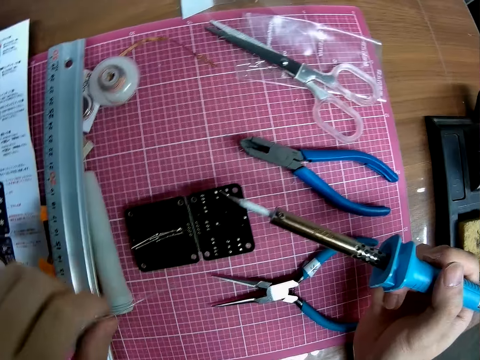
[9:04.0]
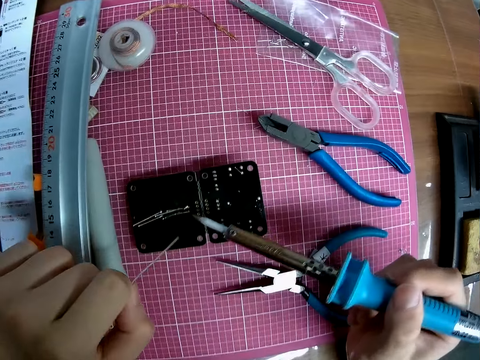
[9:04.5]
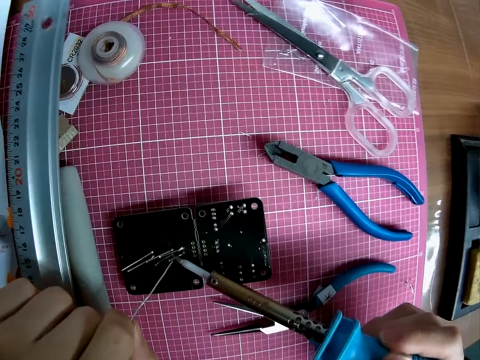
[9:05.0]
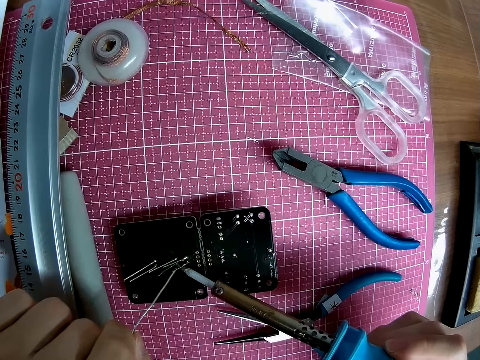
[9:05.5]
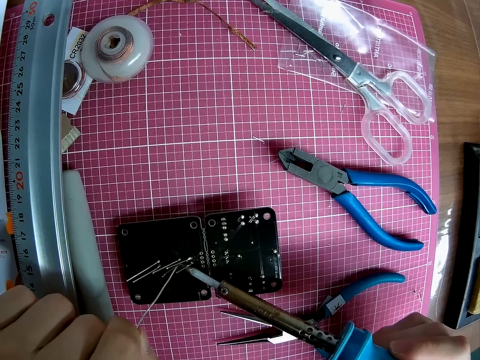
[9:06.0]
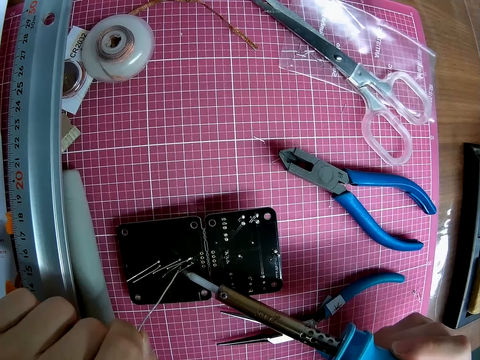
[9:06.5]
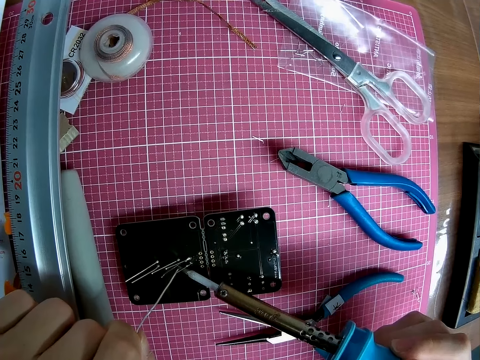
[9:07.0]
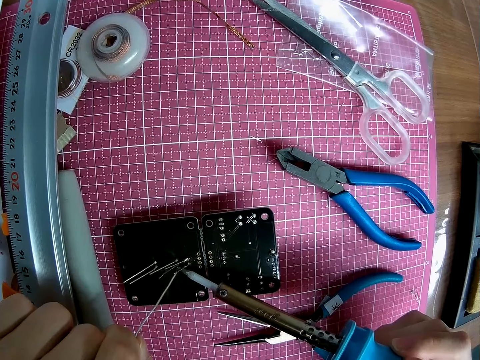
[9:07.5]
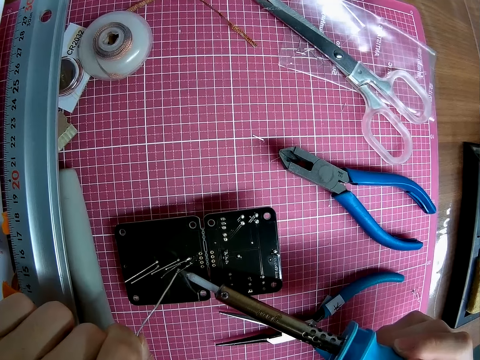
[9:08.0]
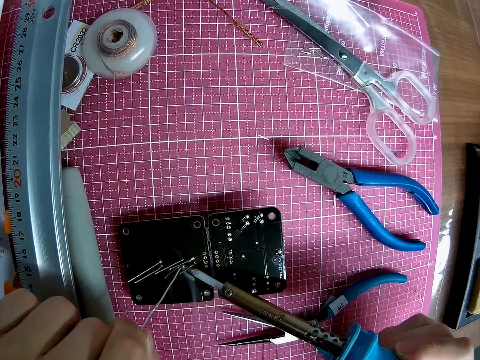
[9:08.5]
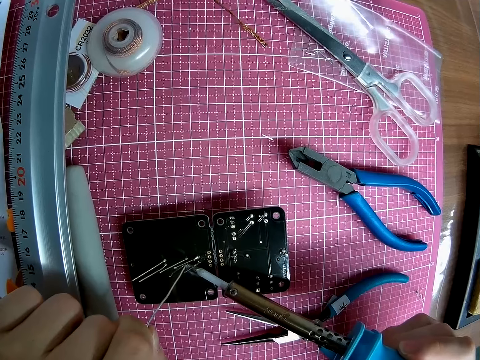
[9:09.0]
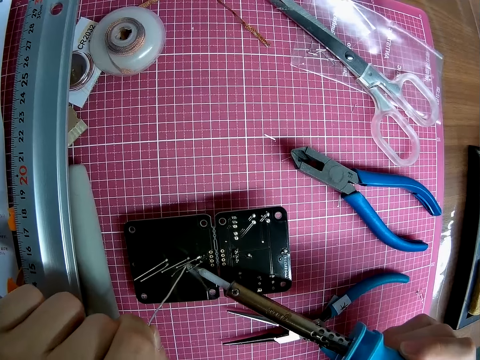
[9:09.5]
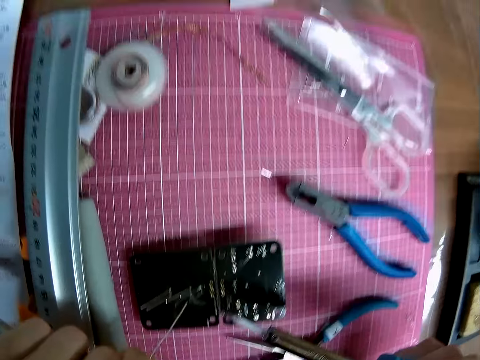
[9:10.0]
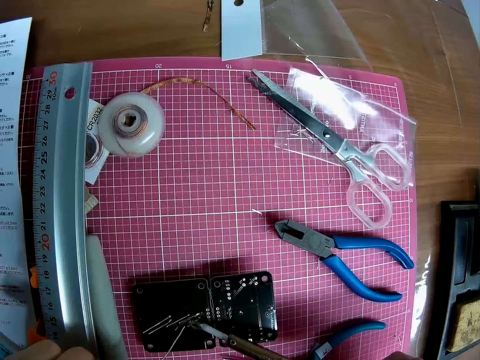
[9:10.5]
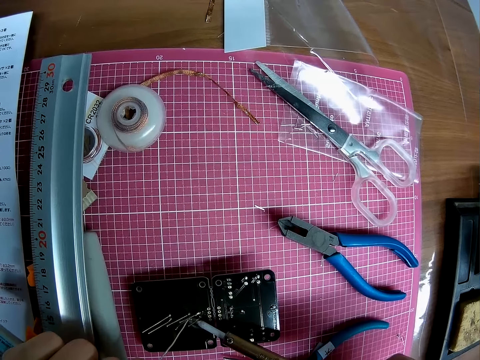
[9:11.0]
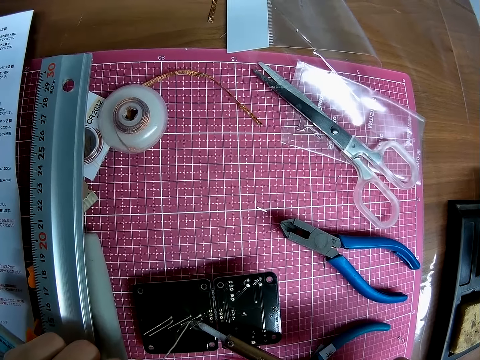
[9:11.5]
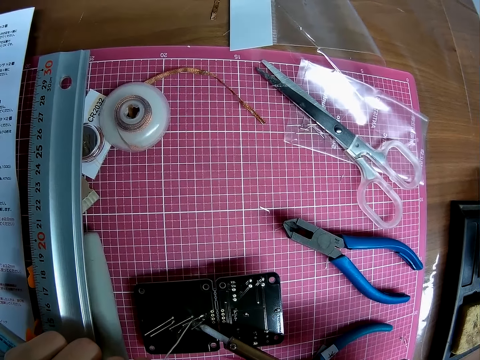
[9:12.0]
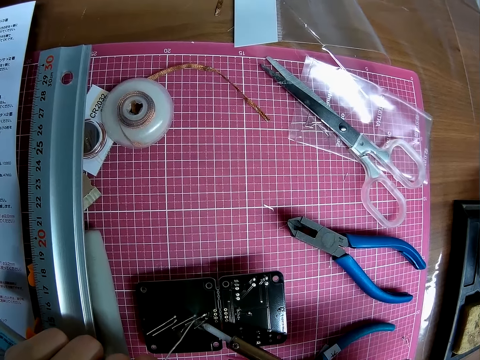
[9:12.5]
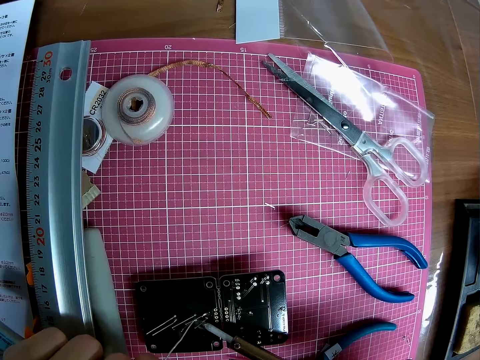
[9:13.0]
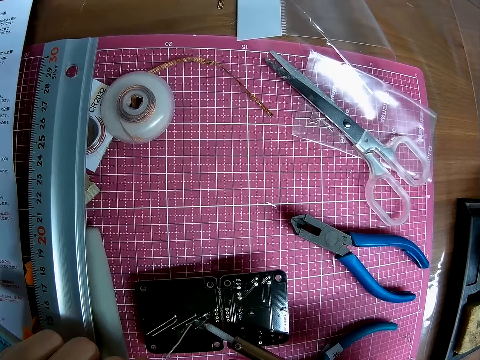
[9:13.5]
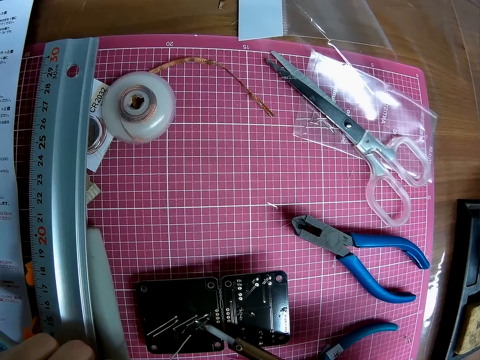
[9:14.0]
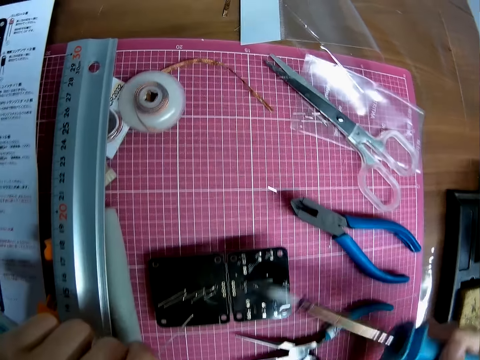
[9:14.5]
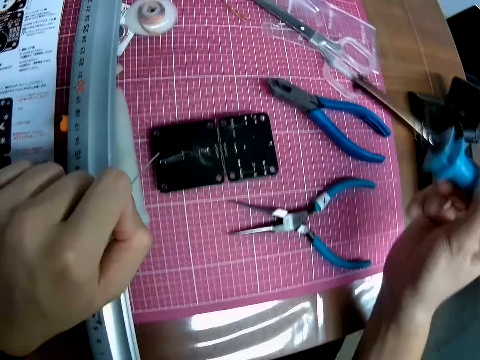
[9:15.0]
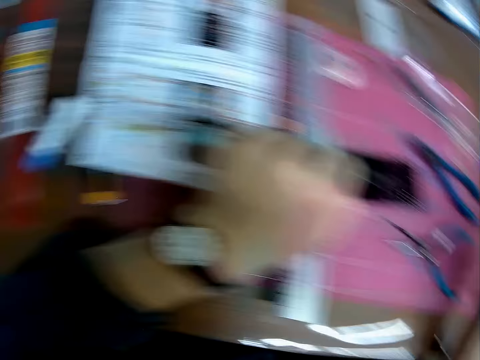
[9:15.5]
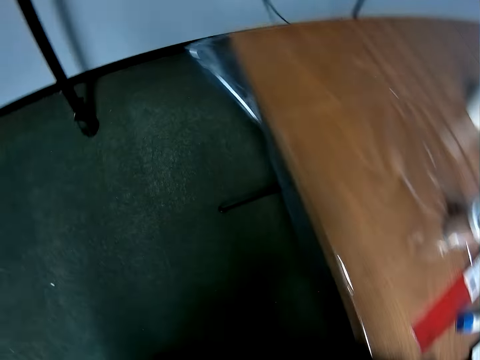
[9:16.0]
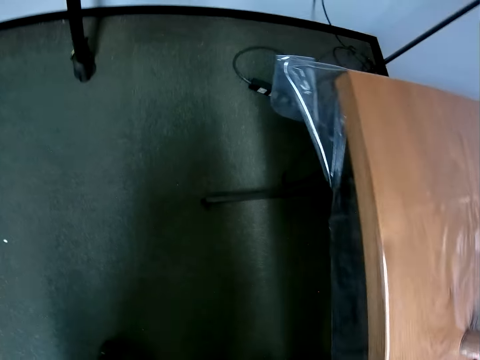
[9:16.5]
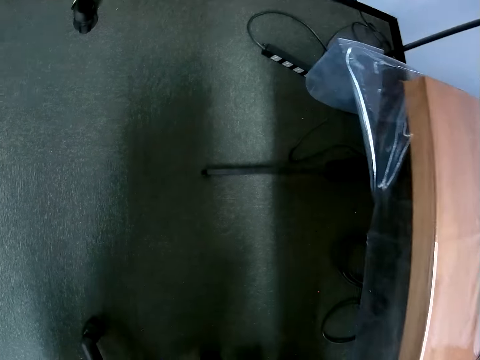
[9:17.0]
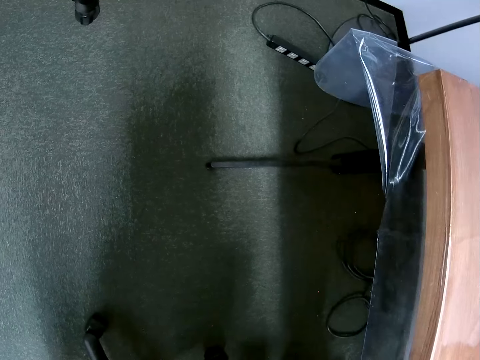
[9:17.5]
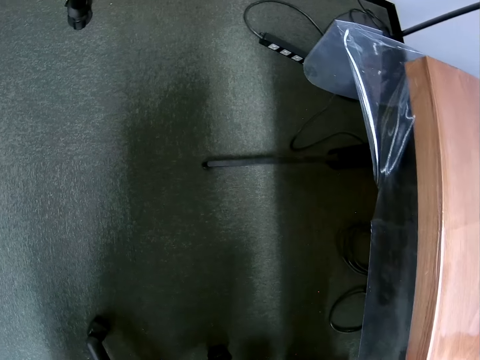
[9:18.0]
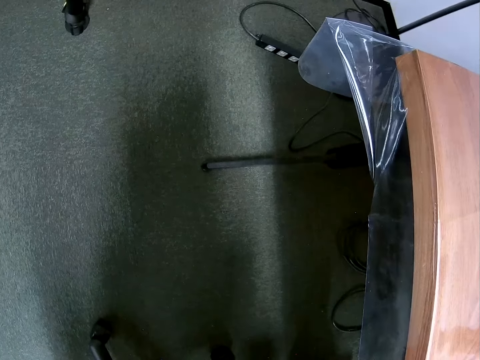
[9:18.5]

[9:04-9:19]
The camera wearer moves the electronic craft. He puts the solder against the electronic craft. He solders the wire on to the electronic craft. He turns around. He moves his face. He looks at the extension.

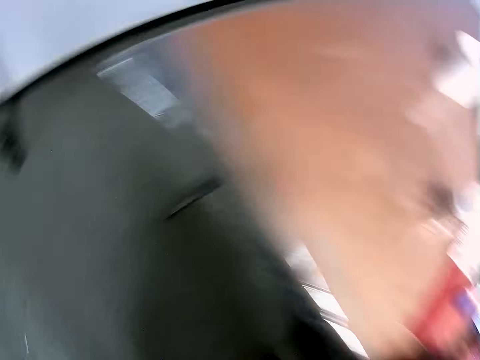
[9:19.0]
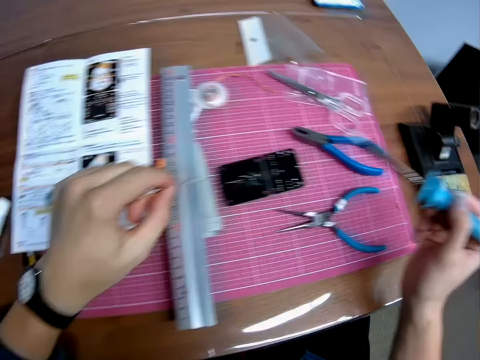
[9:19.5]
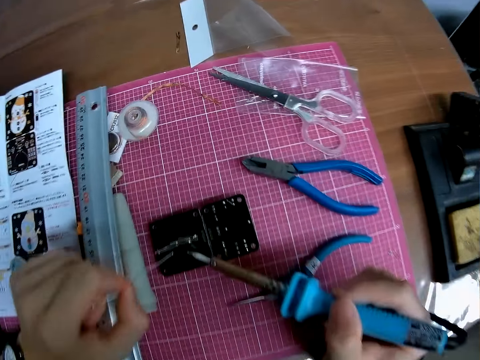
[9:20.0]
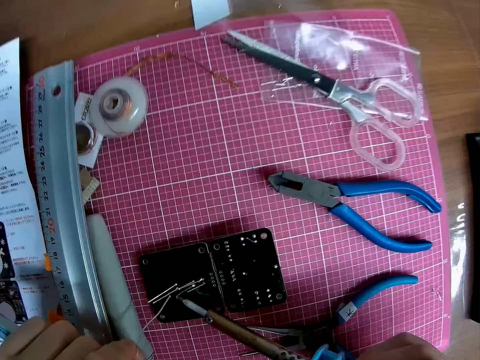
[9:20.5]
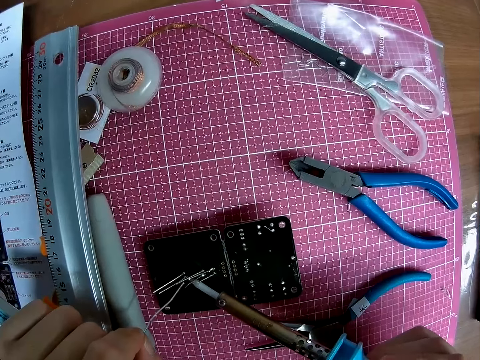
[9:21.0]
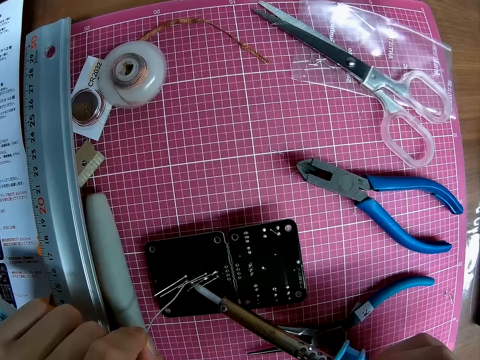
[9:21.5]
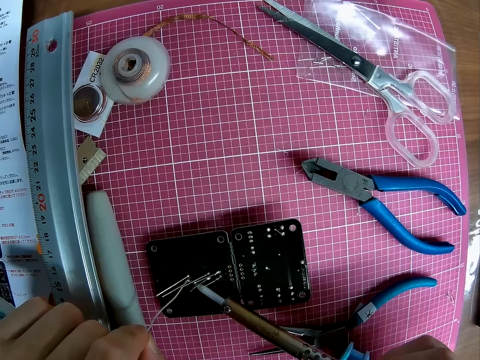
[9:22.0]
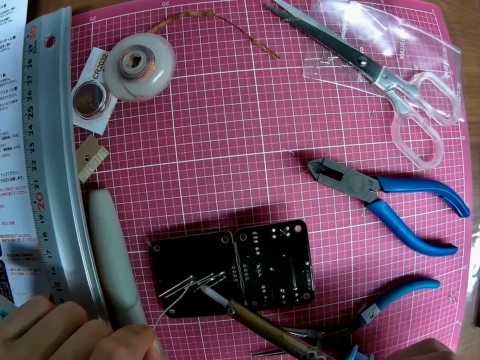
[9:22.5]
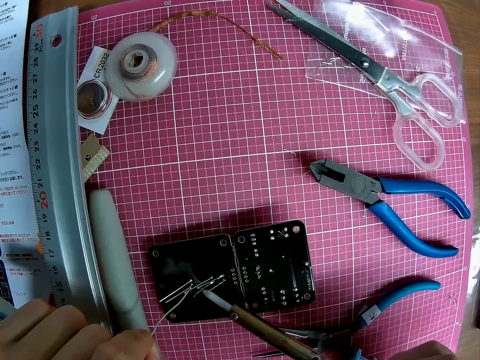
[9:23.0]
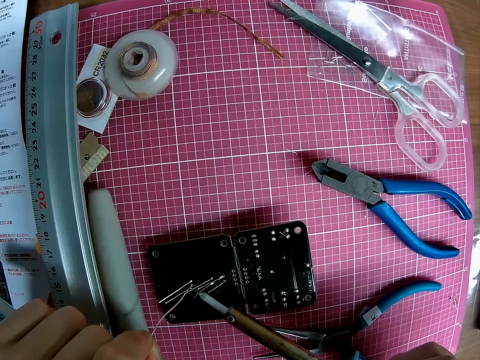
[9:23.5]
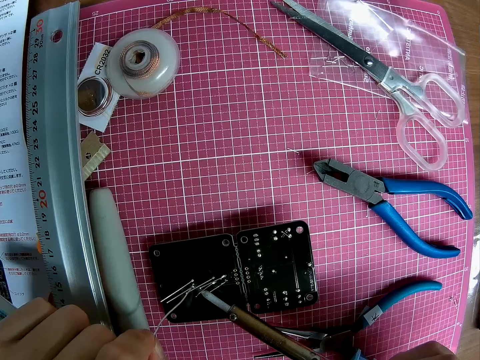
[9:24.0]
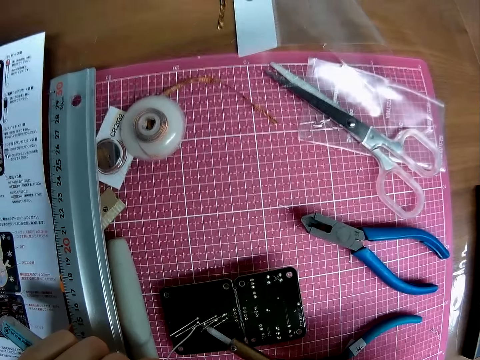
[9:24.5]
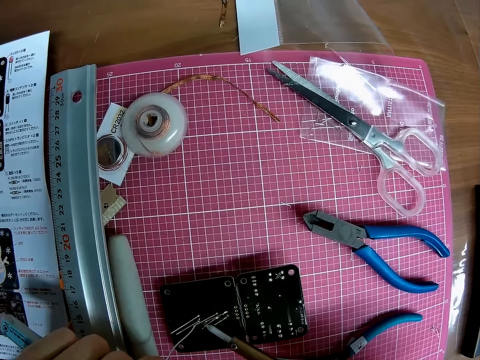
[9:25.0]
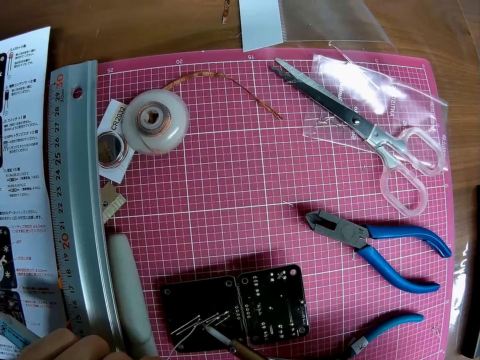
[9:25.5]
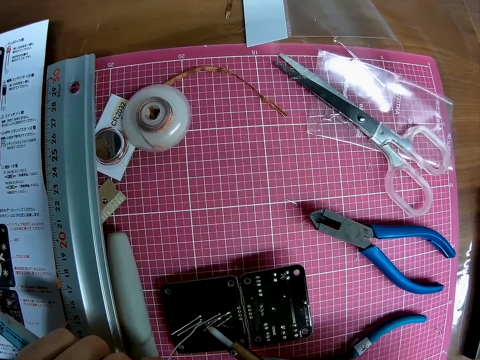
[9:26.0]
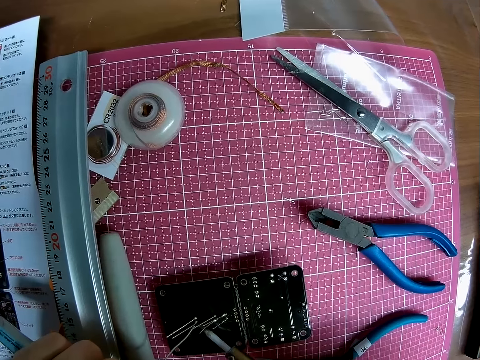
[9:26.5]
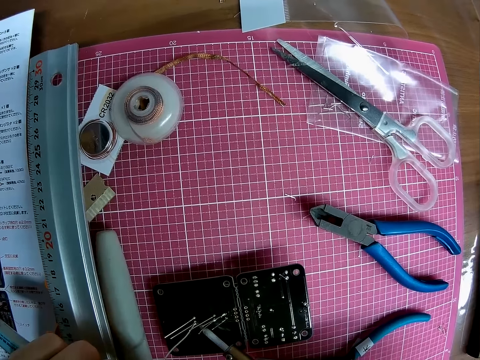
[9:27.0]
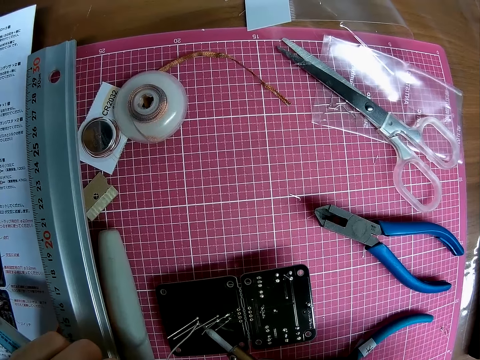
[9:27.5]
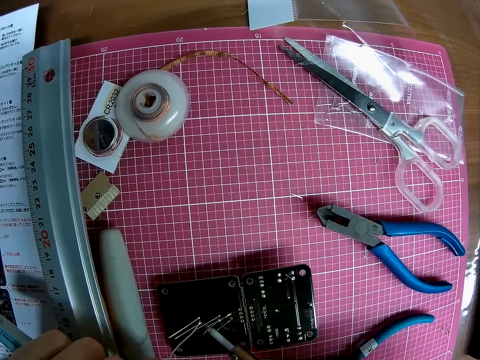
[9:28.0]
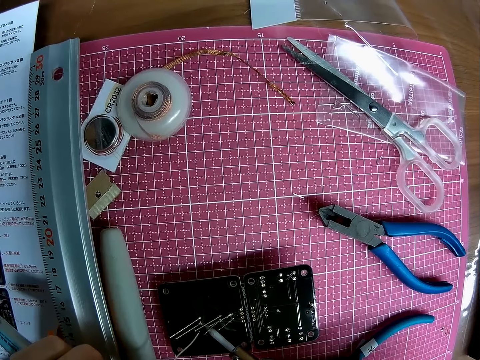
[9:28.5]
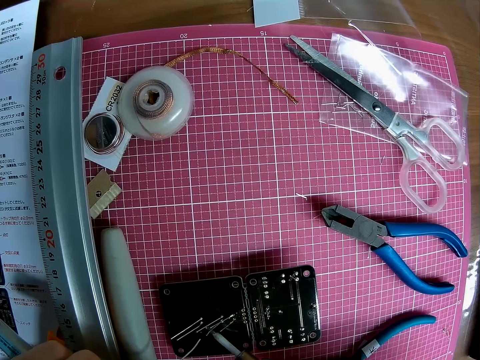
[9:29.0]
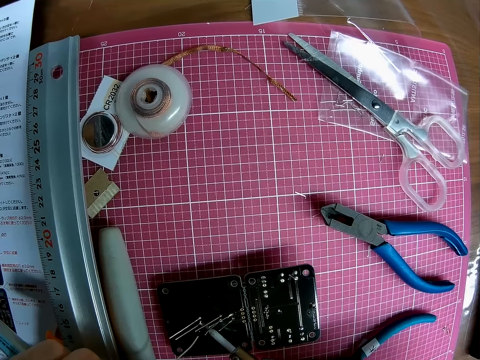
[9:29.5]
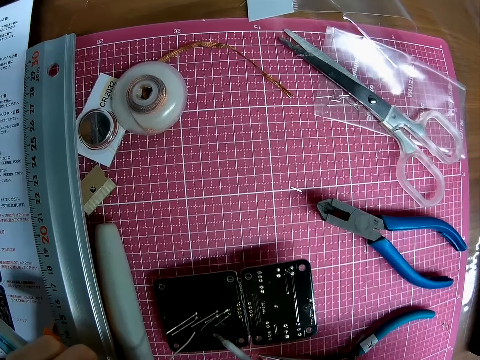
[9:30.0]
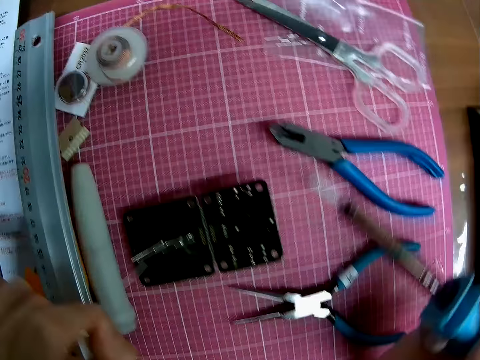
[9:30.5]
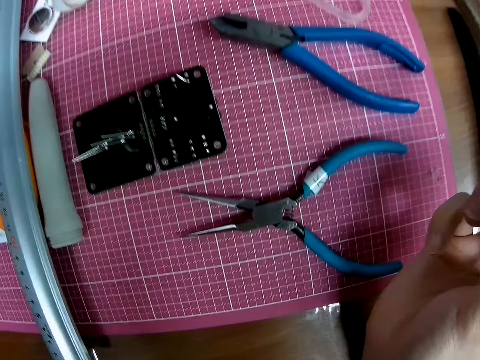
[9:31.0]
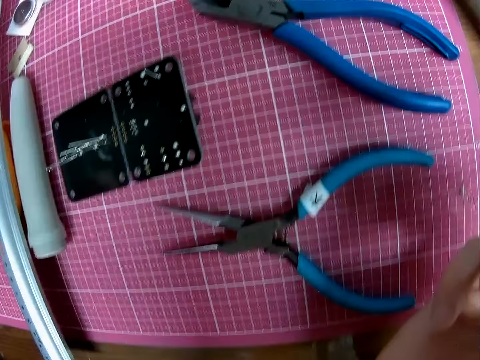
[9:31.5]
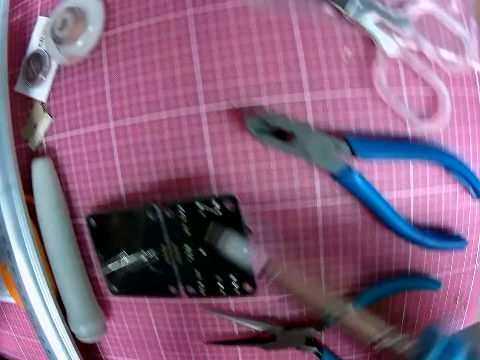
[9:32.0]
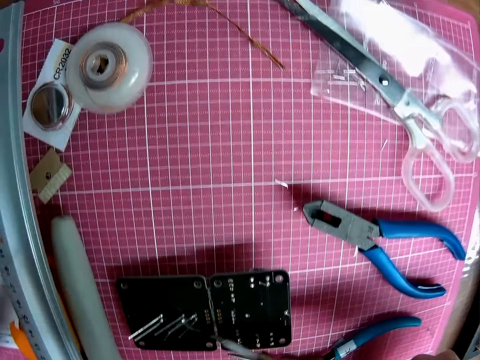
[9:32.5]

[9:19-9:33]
The camera wearer turns around. They fix a solder wire on a motherboard with a soldering iron. They use the soldering iron and pin on the circuit board. They look around the cutting mat. They move the soldering iron on the motherboard.
